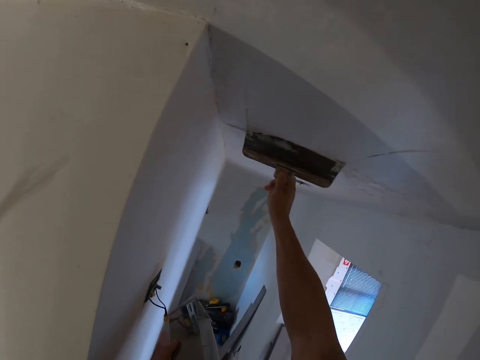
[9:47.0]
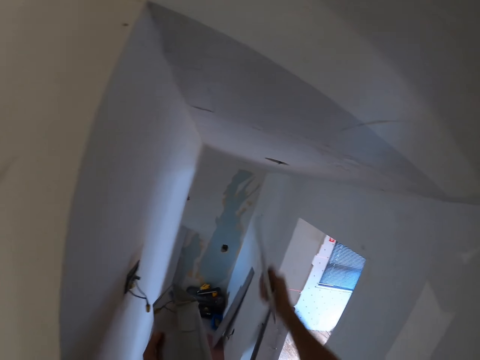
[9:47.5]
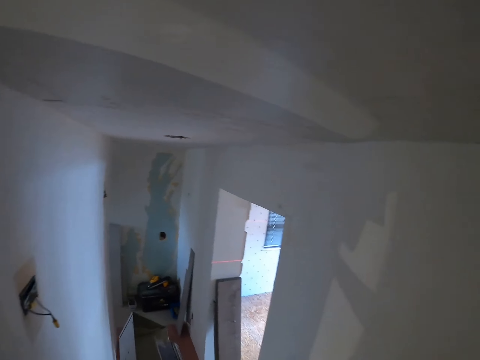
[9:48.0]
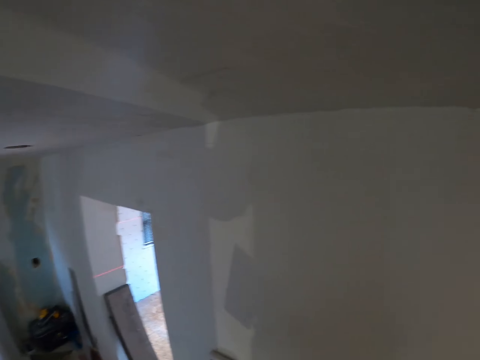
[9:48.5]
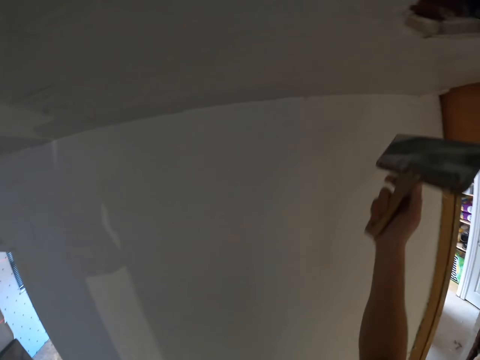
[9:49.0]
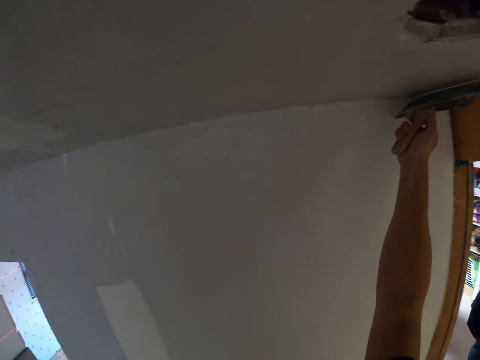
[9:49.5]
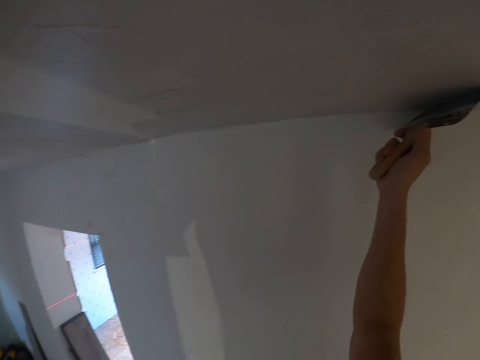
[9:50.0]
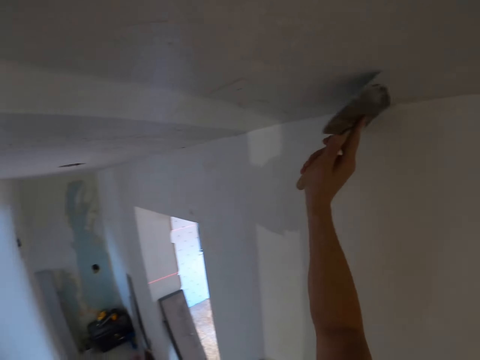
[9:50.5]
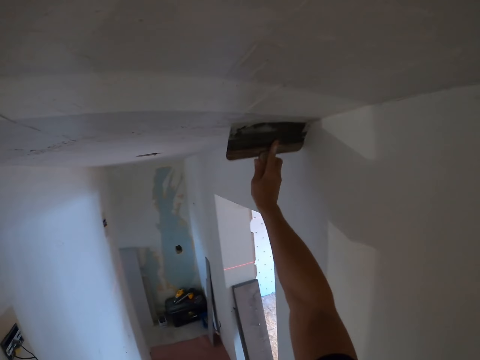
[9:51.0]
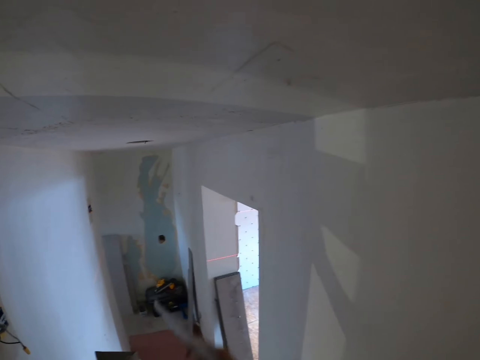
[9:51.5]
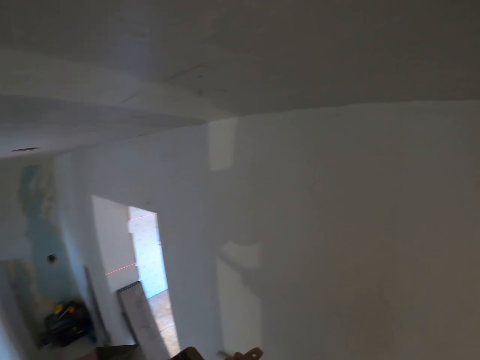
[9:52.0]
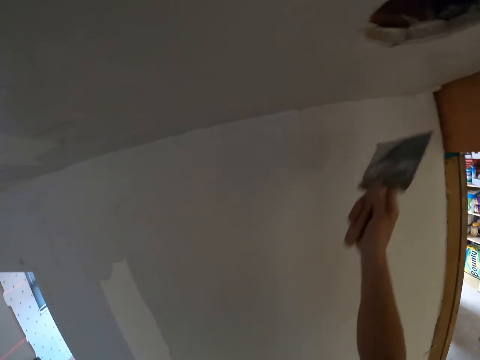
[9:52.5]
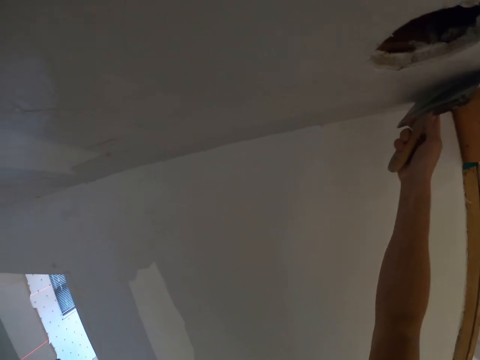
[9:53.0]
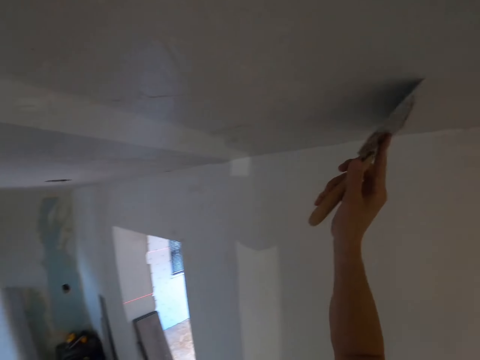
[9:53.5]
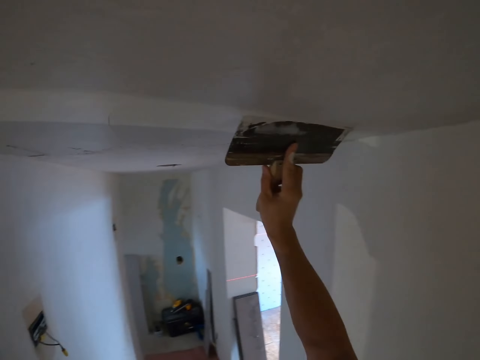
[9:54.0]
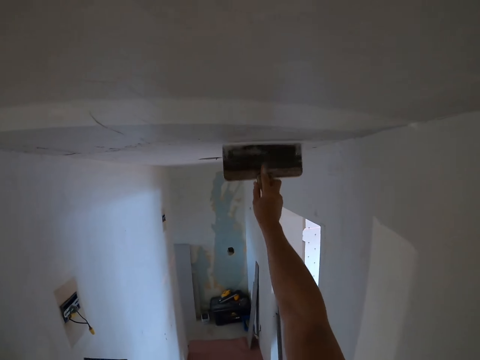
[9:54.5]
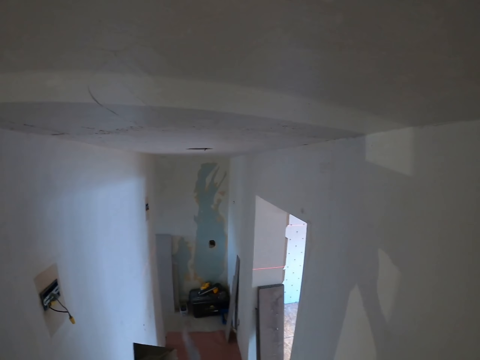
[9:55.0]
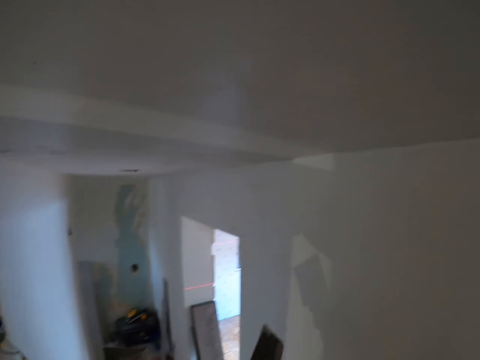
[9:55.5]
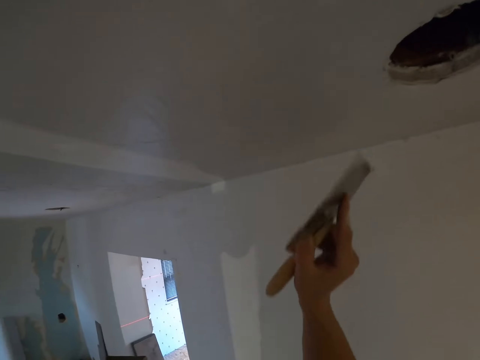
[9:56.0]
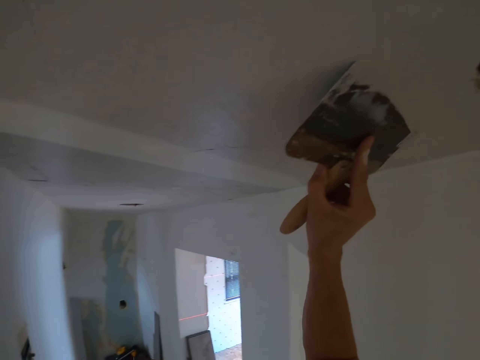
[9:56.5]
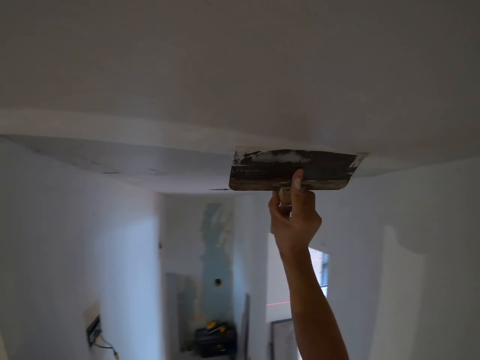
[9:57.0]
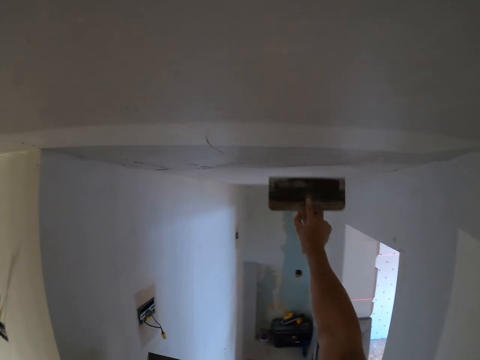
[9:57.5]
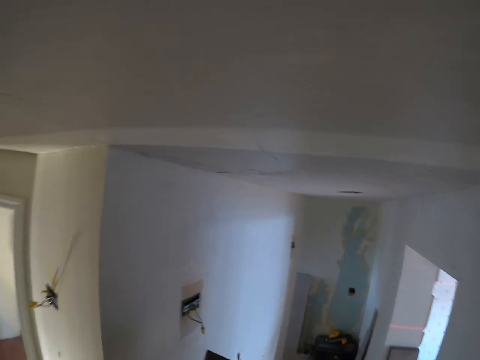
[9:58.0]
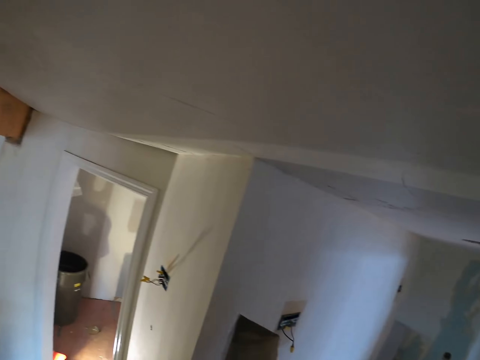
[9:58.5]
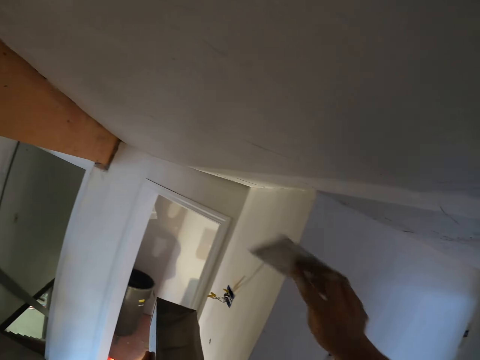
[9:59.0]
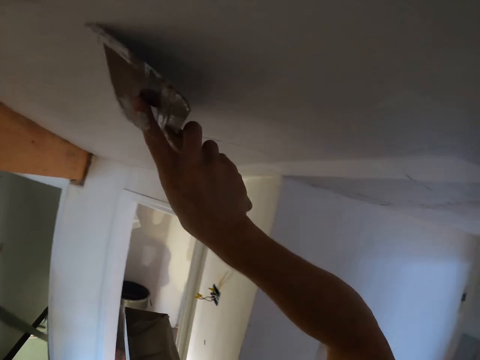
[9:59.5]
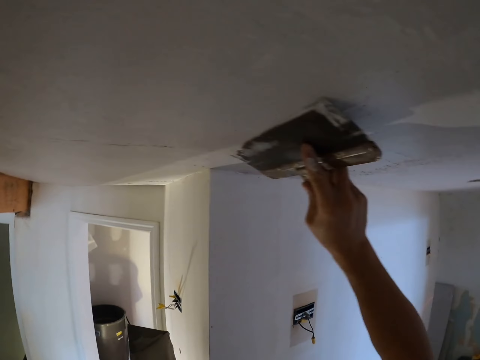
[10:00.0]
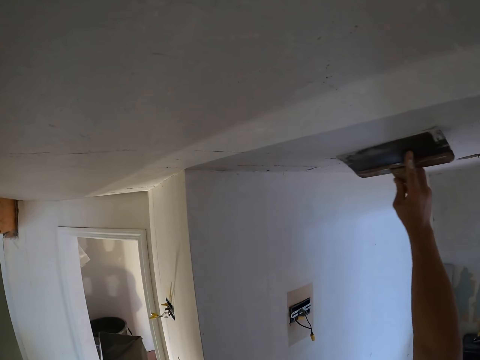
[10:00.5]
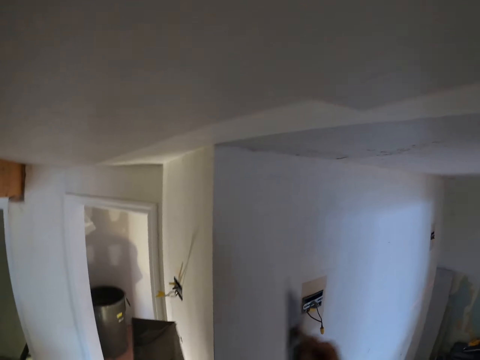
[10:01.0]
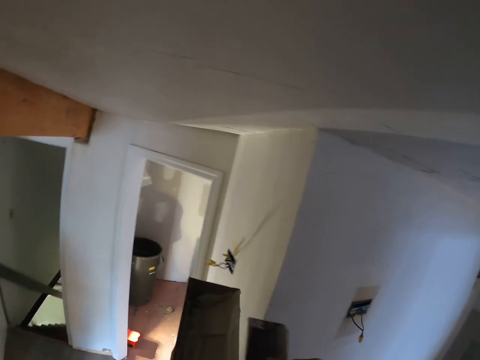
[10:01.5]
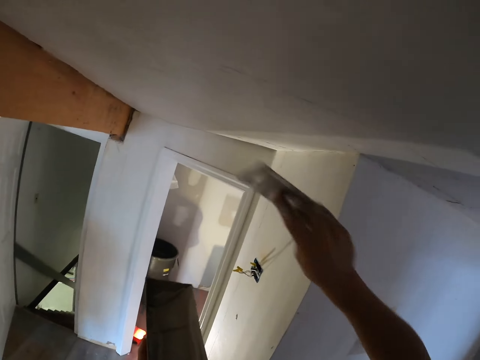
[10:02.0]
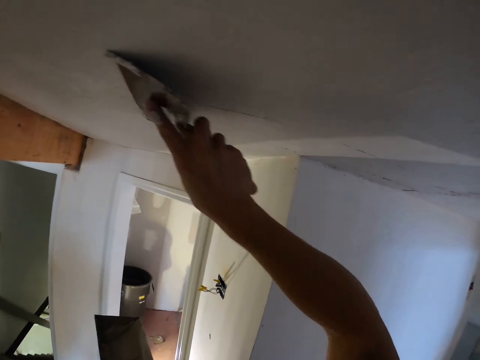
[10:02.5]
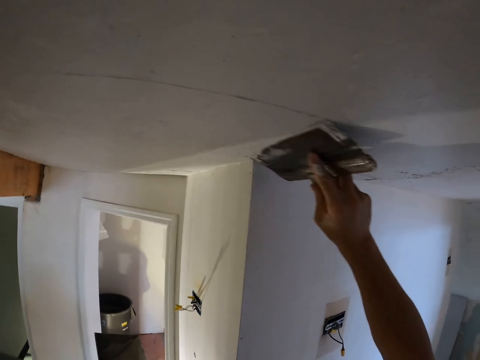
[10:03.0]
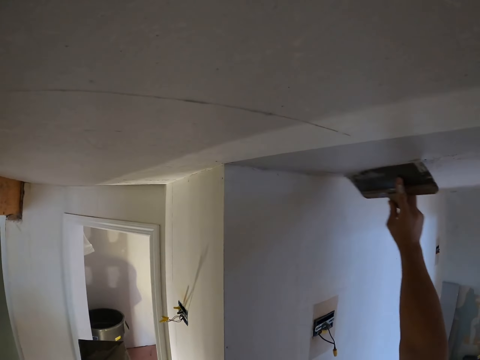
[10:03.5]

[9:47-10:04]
The camera wearer wipes the spatula or trowel on the paint holder. They paint the ceiling board or wall. They wipe the spatula on the paint holder. They paint the ceiling board. They wipe the spatula on the paint holder. They paint the ceiling board. They wipe the spatula on the paint holder. They paint the ceiling board. They remove the excess paints on the trowel. They paint the wall.

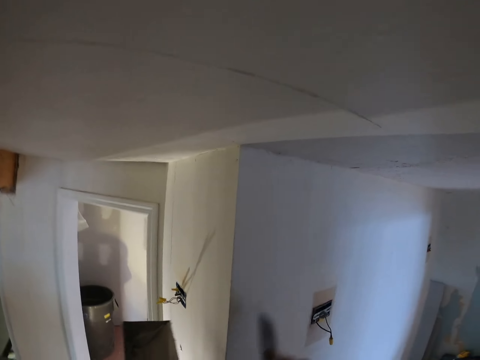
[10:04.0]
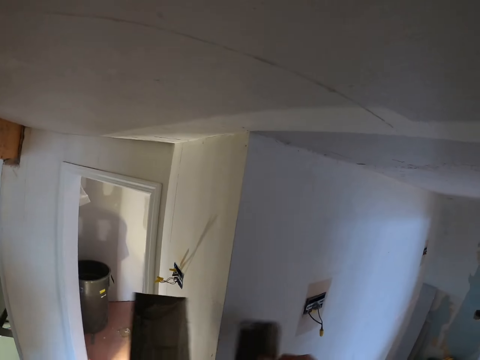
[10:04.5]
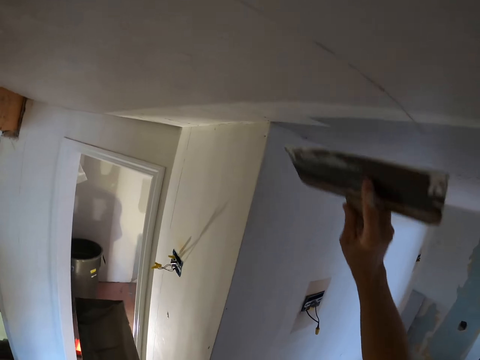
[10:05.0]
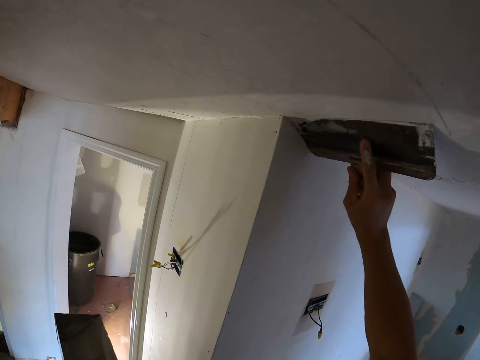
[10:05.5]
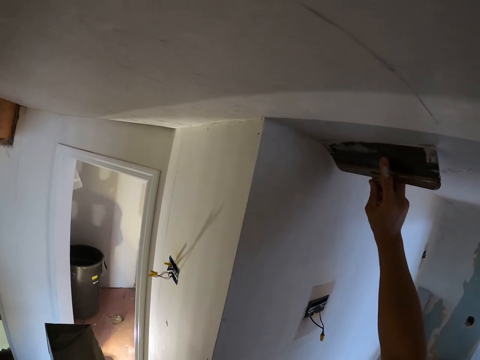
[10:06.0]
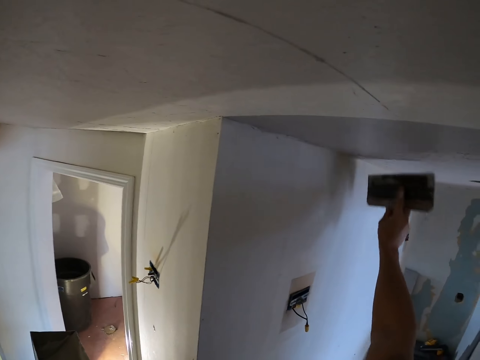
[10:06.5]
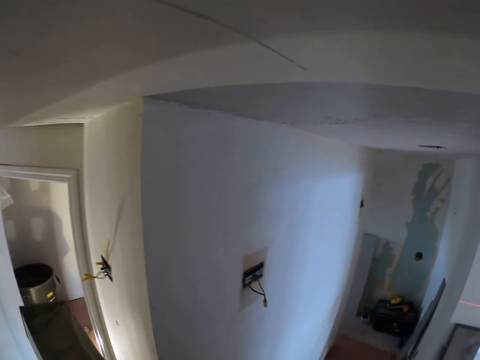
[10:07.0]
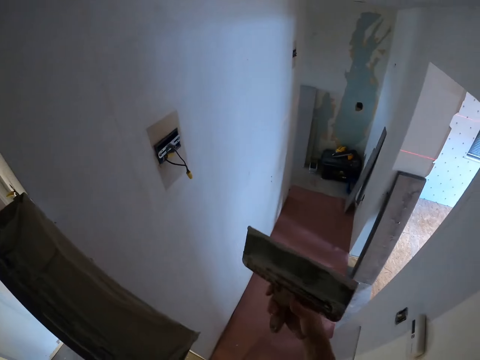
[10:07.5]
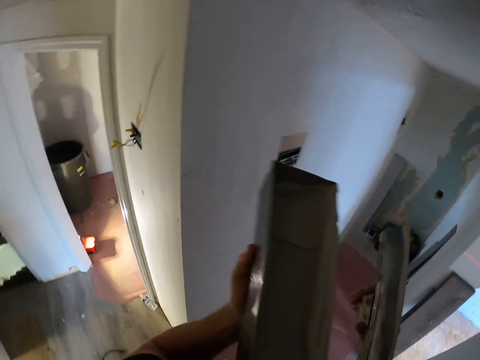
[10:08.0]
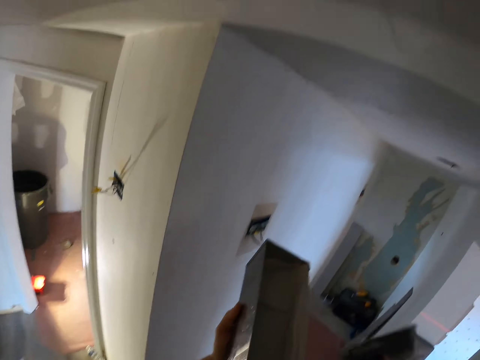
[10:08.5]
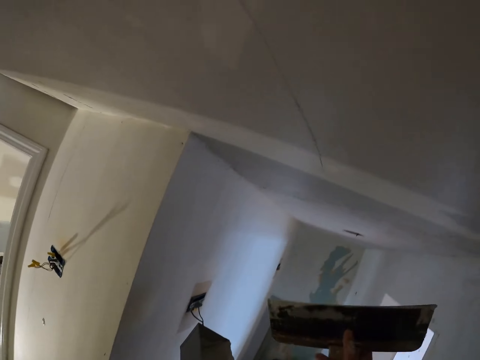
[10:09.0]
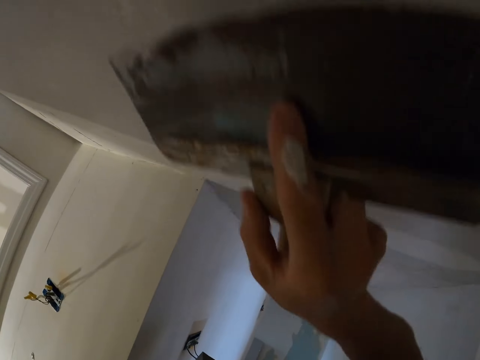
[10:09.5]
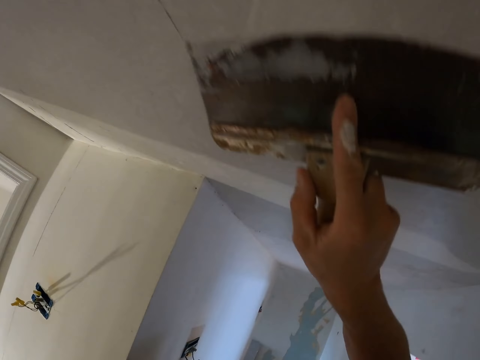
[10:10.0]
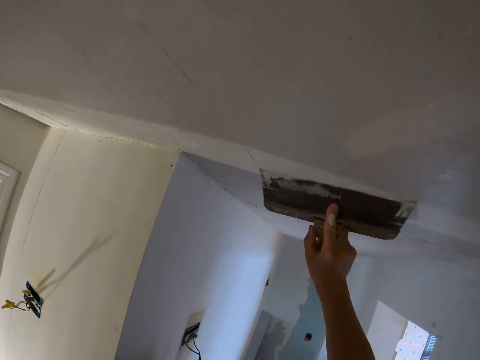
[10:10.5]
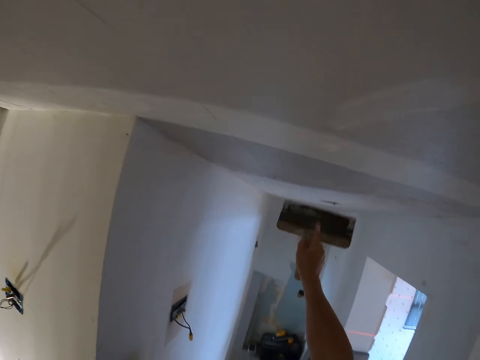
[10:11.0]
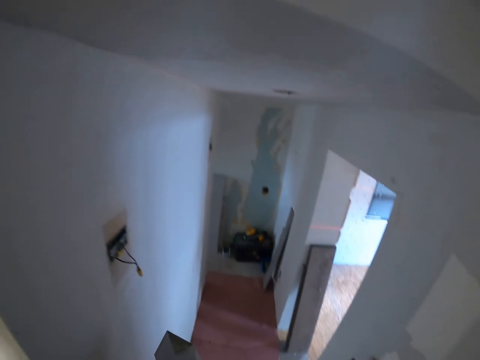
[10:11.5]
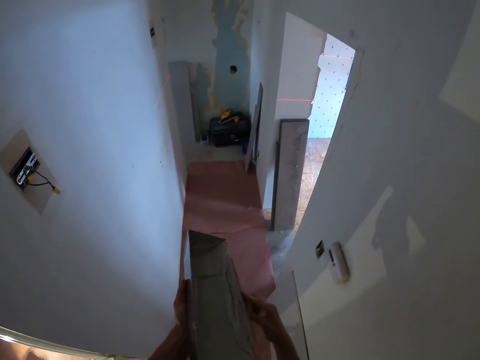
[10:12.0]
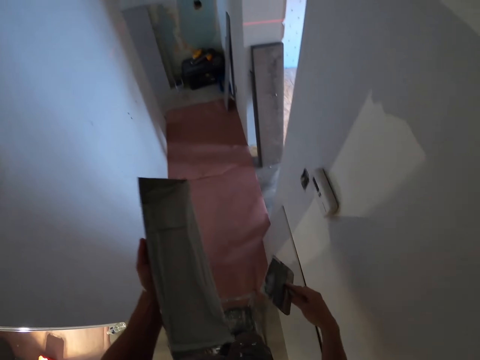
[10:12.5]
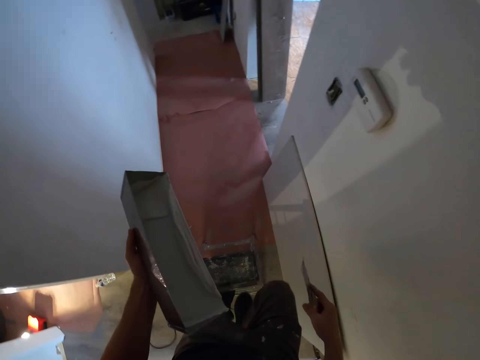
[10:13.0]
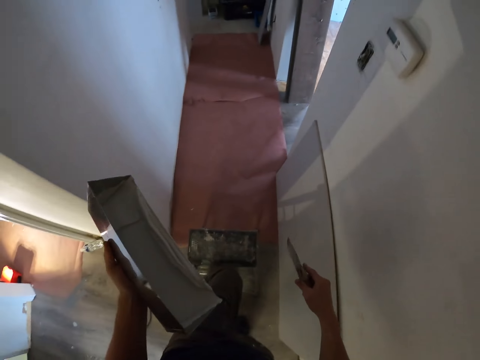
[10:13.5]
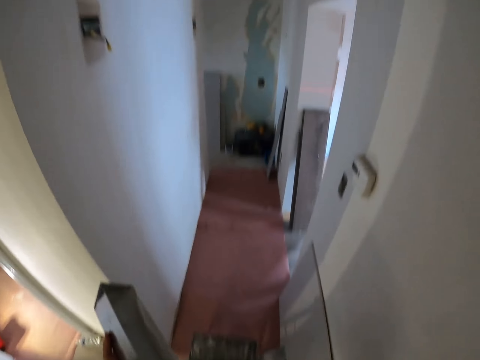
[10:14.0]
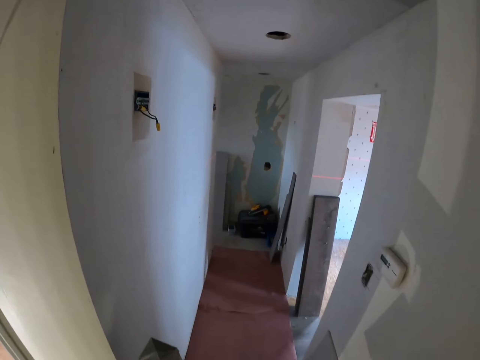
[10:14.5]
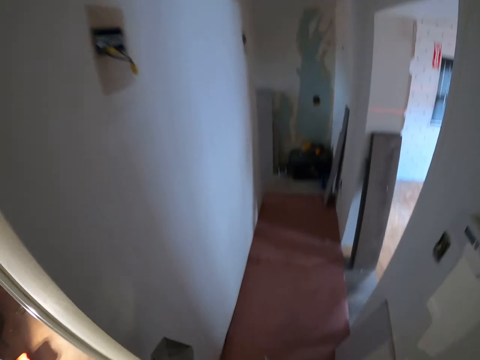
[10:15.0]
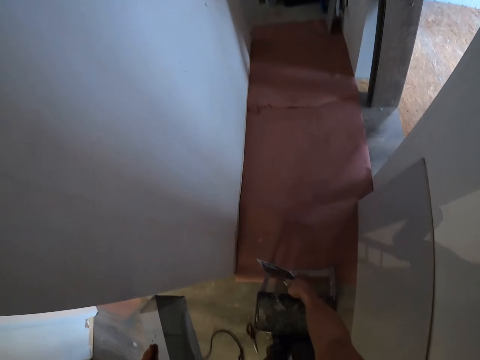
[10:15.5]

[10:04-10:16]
The camera wearer wipes the spatula or trowel on the paint holder. They paint the ceiling board or wall. They remove the excess paints on the trowel. They paint the wall. They wipe the spatula on the paint holder. They step down from the ladder stool.
